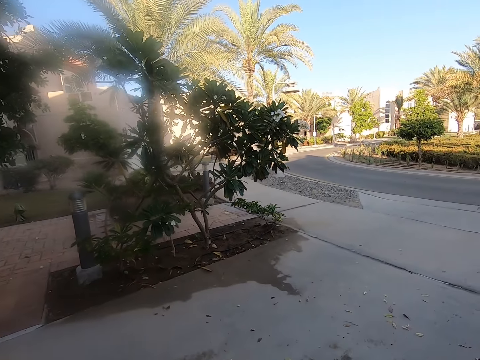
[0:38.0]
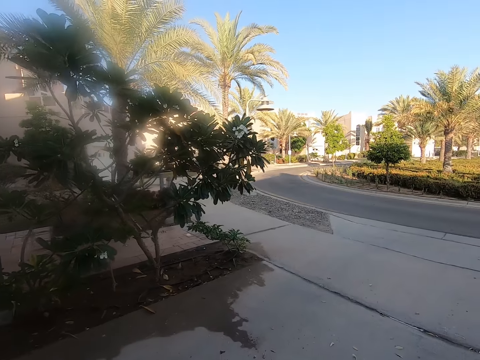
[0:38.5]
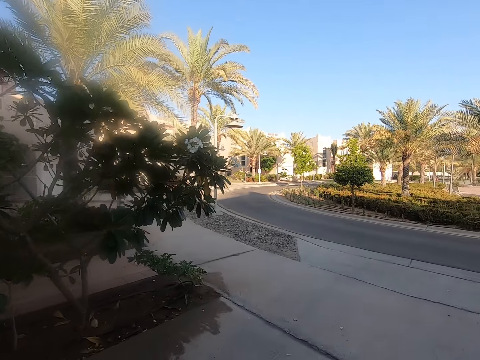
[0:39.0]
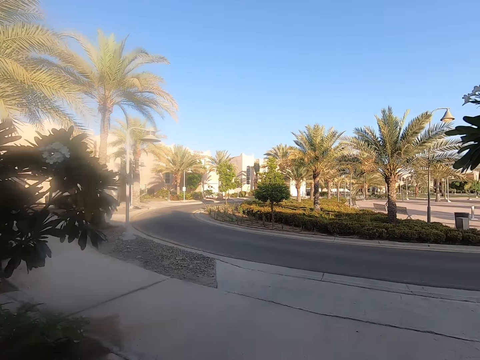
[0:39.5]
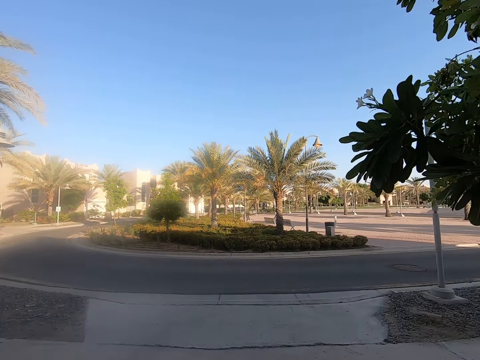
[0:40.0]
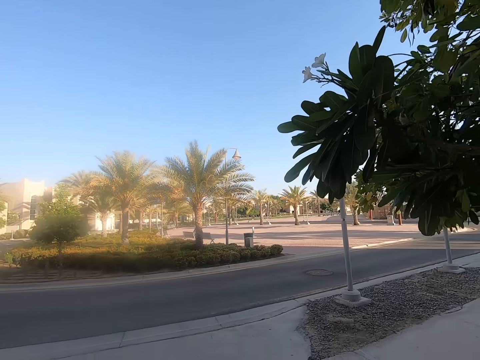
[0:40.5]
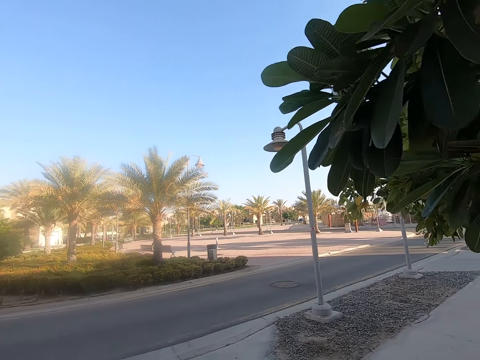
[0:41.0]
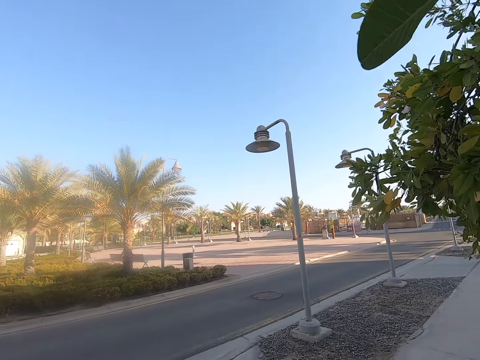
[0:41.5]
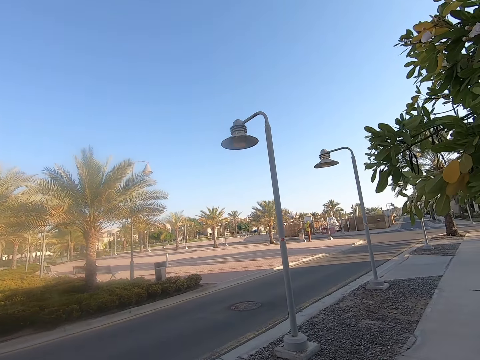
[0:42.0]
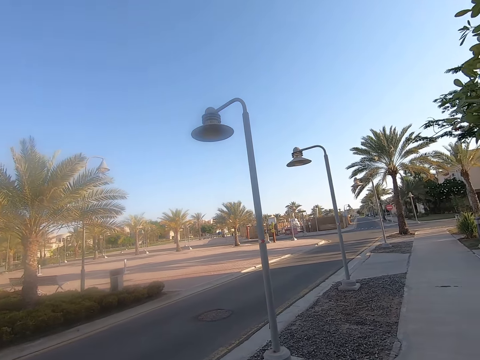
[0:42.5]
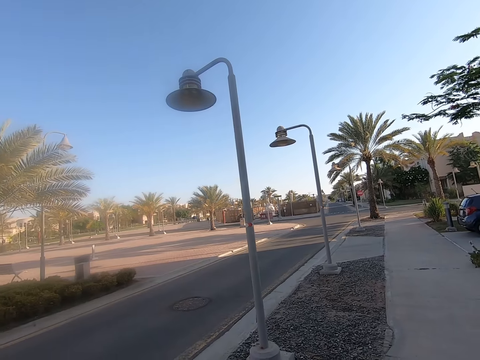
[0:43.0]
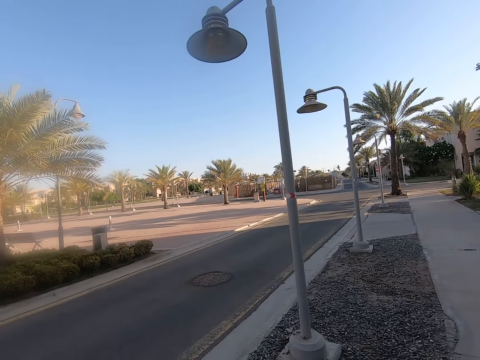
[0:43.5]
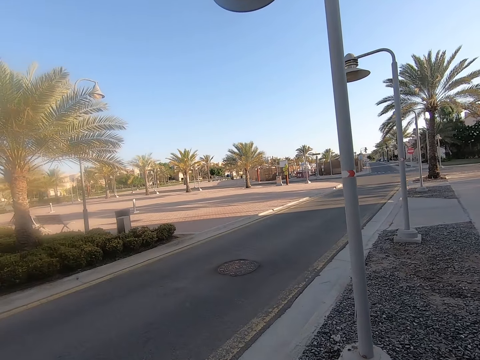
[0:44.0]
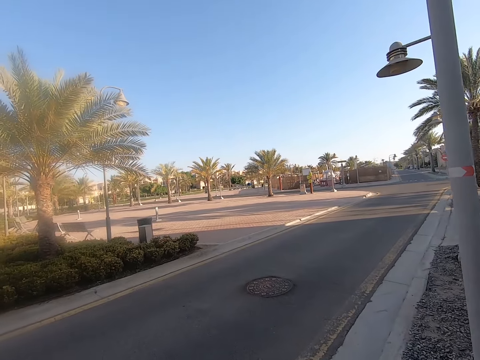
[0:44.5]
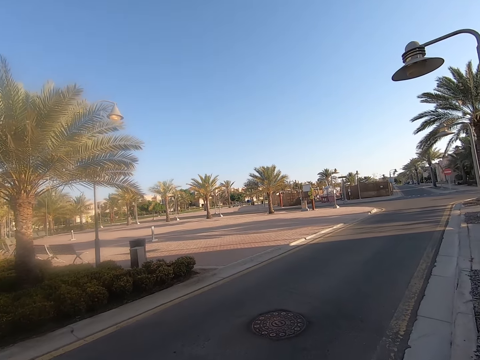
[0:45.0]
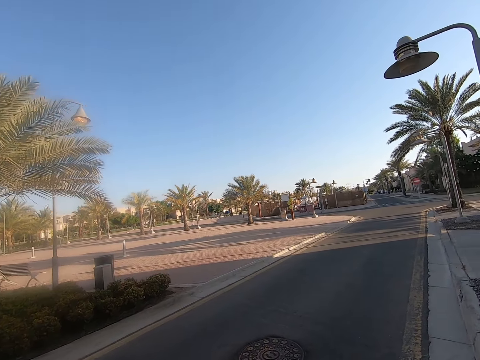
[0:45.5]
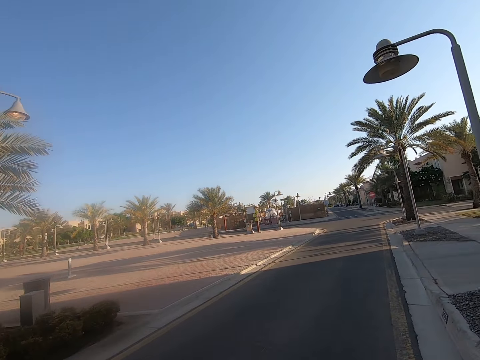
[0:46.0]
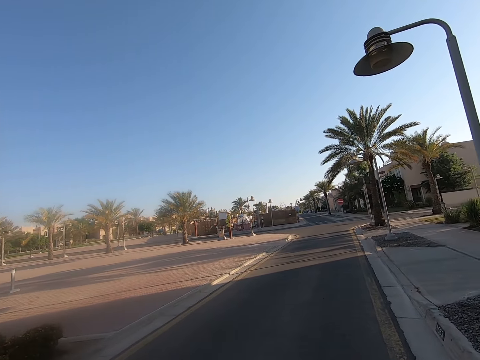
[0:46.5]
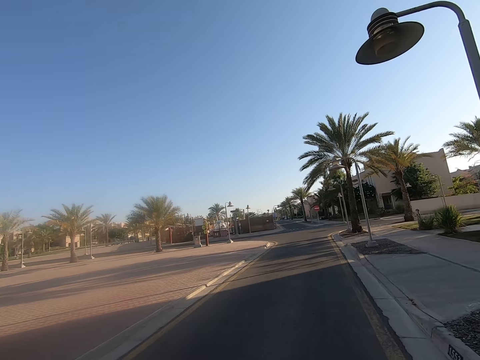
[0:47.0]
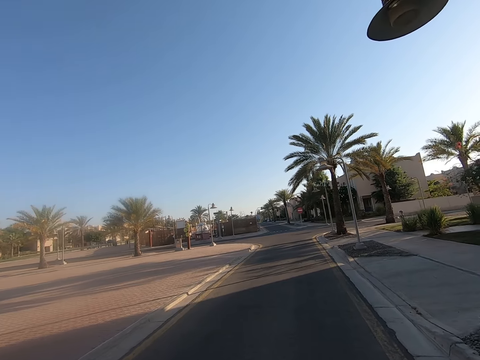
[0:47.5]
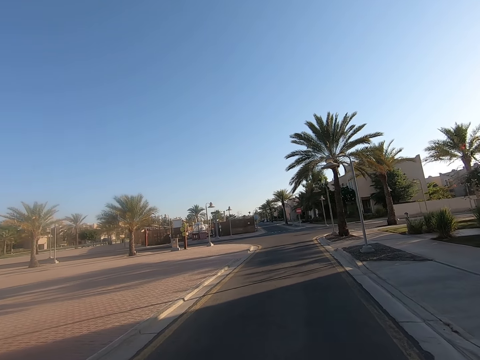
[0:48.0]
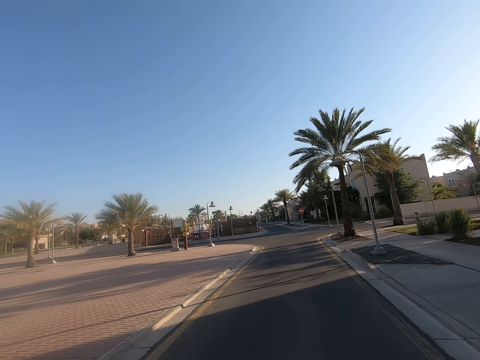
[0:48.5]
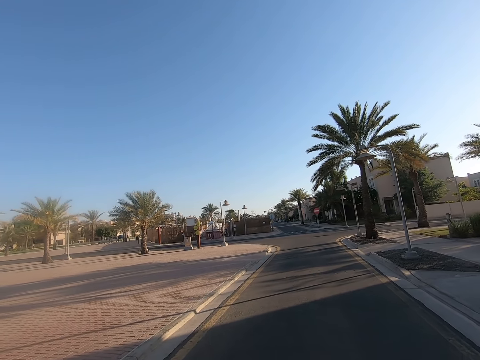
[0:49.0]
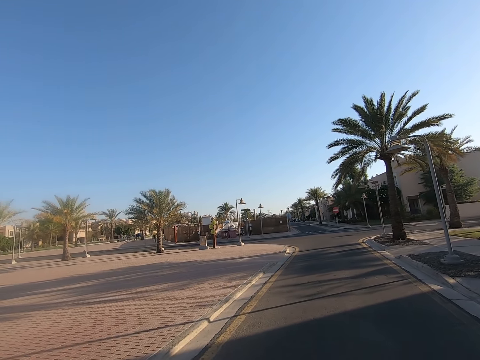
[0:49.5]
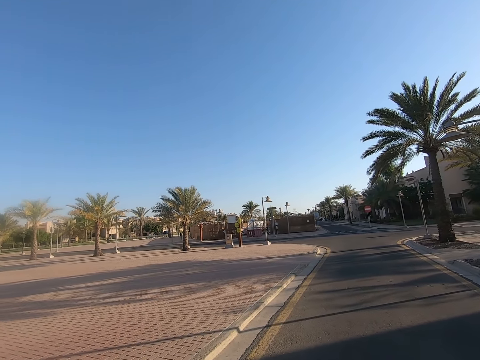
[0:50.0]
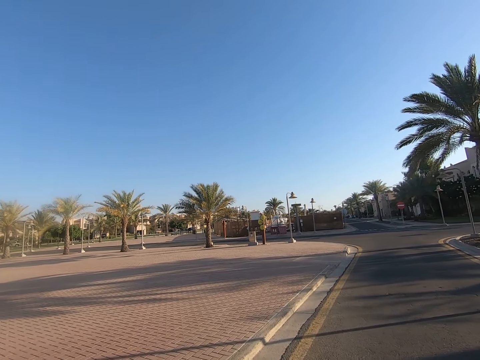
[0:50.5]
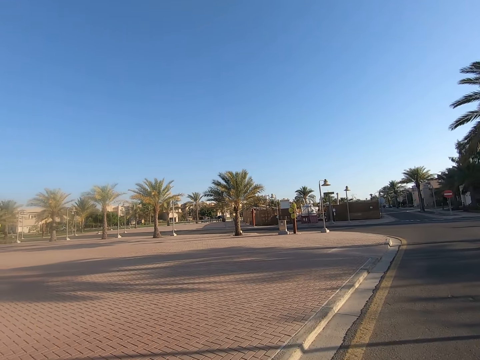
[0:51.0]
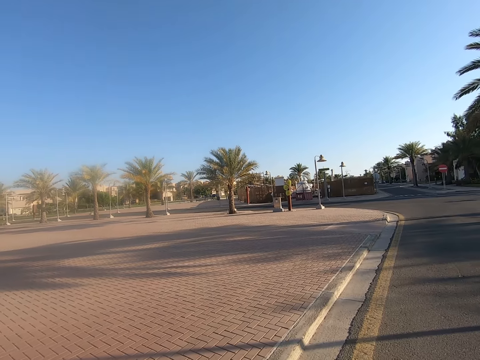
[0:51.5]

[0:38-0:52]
The camera wearer walks on the driveway. They walk on the tarmac road.

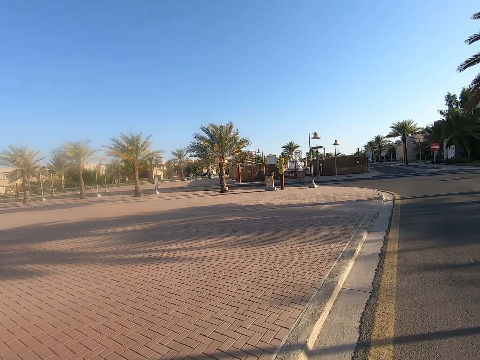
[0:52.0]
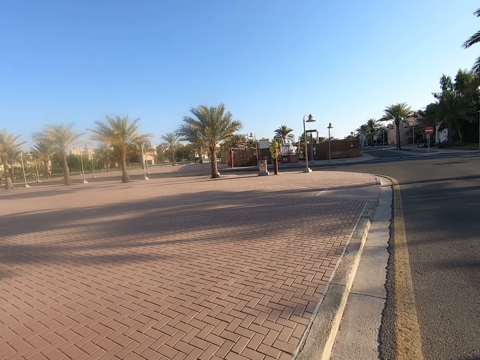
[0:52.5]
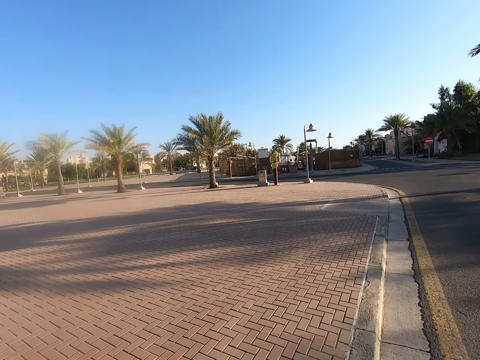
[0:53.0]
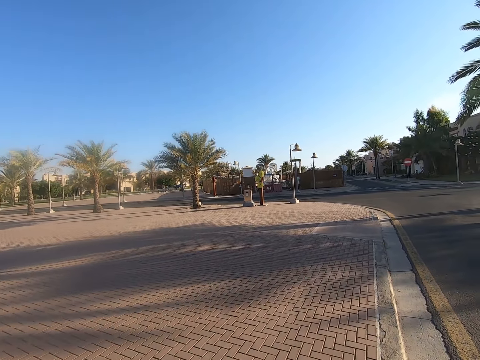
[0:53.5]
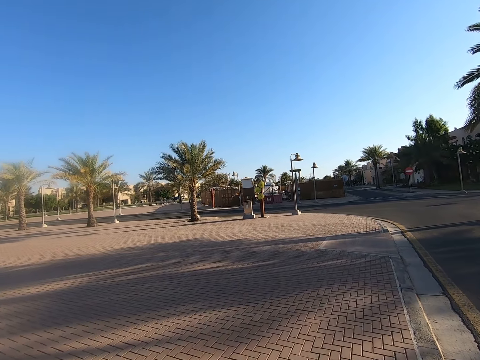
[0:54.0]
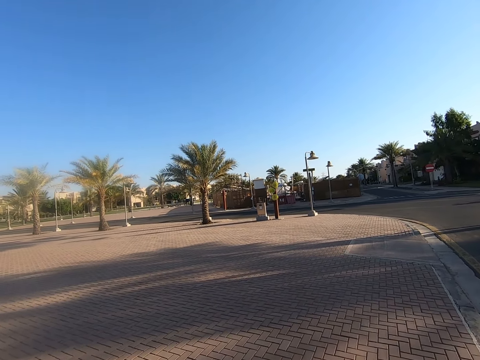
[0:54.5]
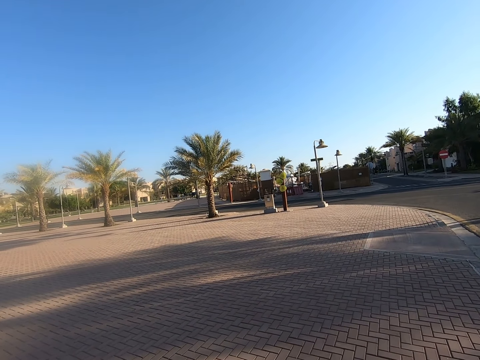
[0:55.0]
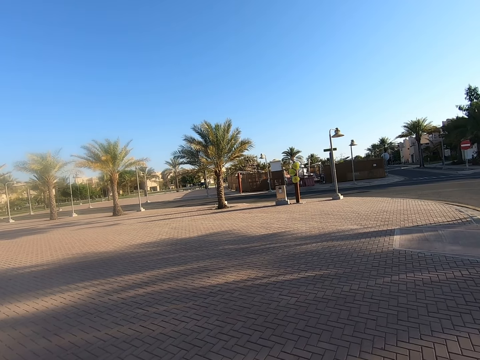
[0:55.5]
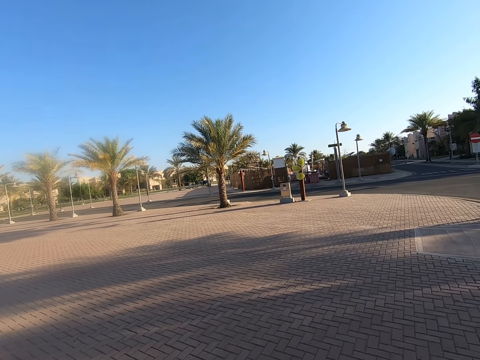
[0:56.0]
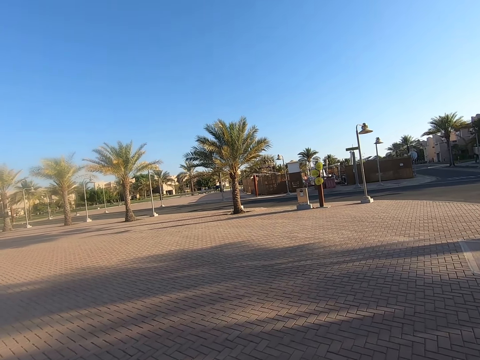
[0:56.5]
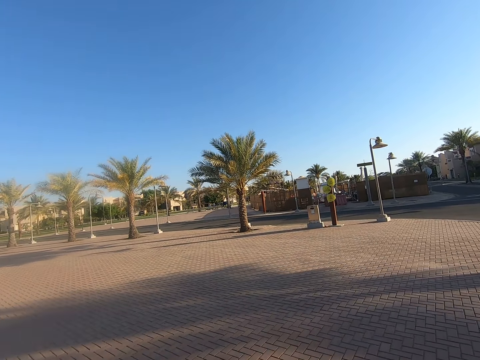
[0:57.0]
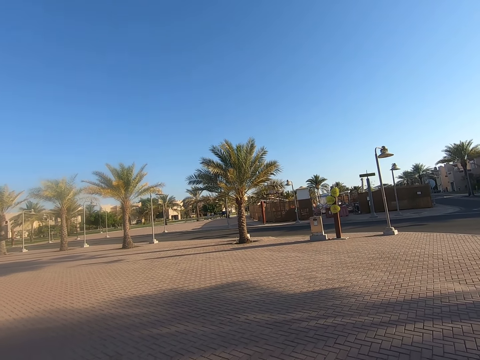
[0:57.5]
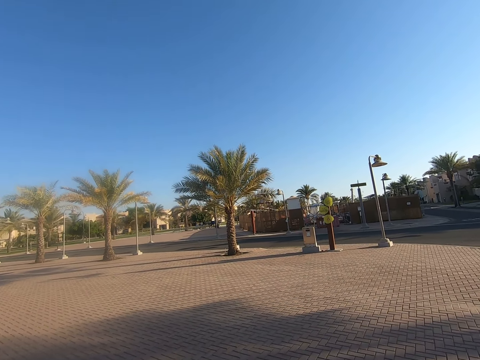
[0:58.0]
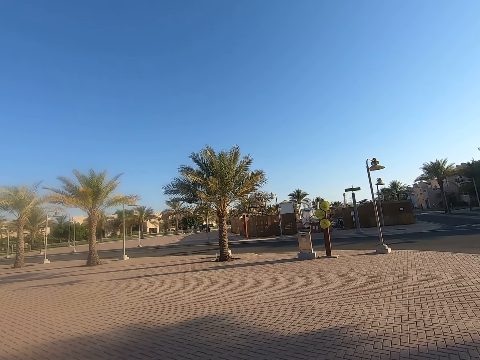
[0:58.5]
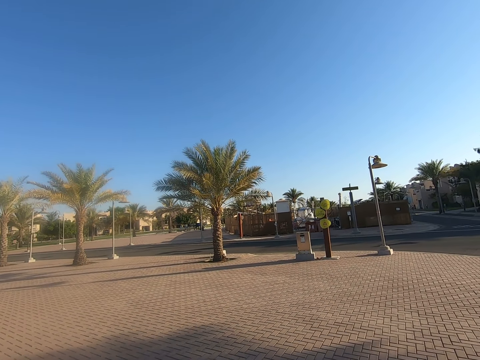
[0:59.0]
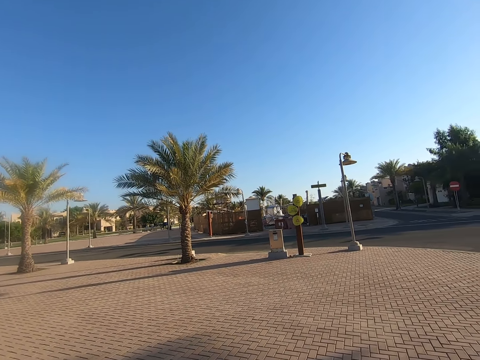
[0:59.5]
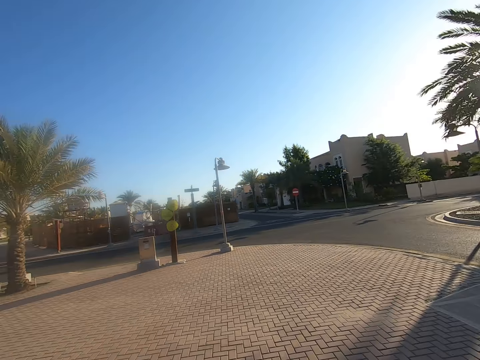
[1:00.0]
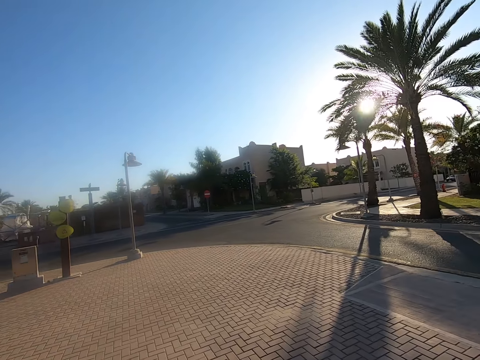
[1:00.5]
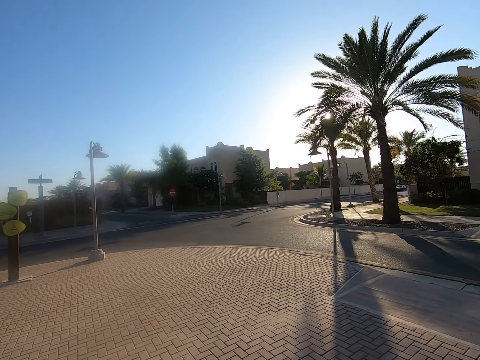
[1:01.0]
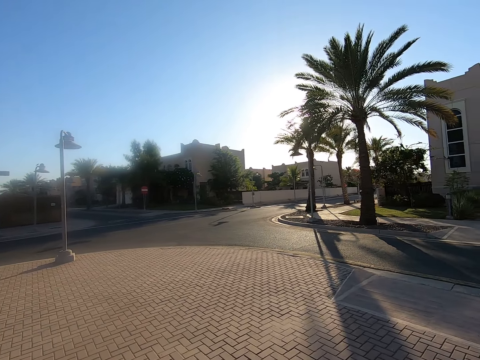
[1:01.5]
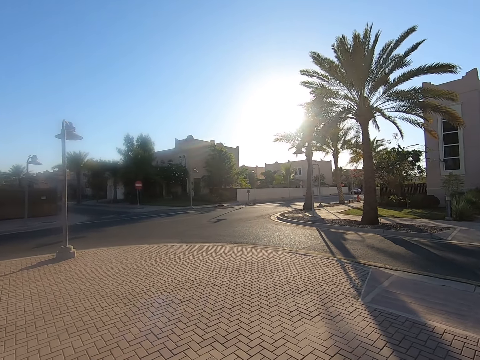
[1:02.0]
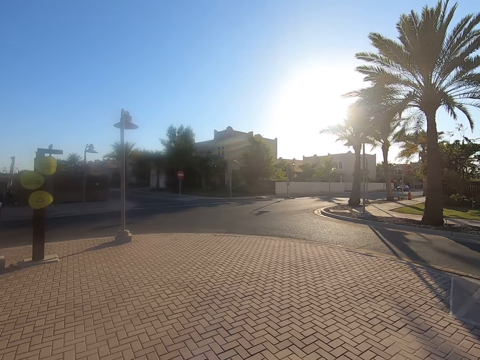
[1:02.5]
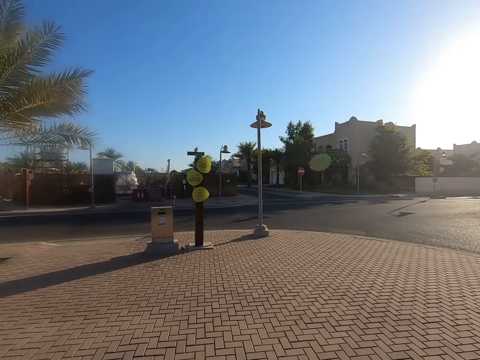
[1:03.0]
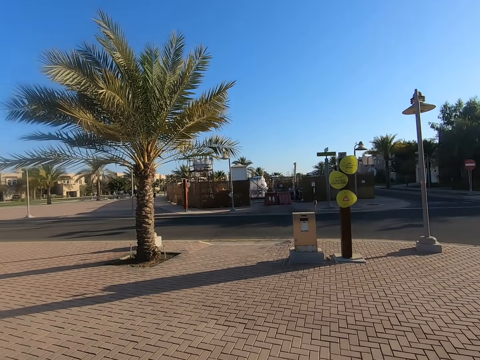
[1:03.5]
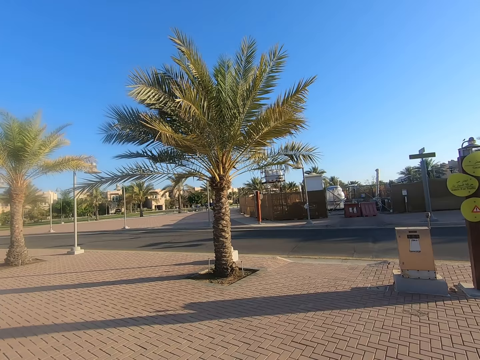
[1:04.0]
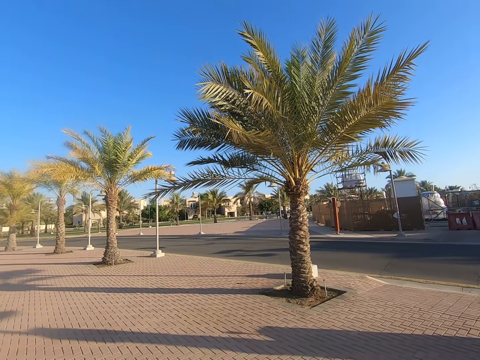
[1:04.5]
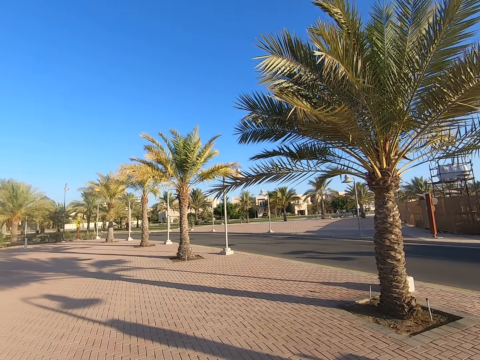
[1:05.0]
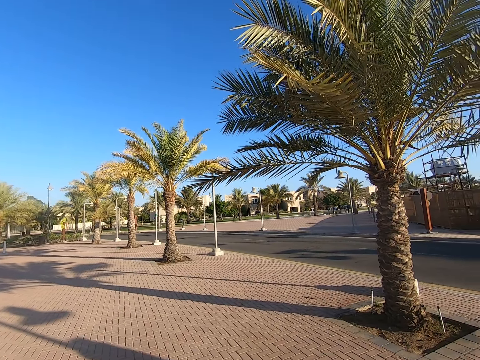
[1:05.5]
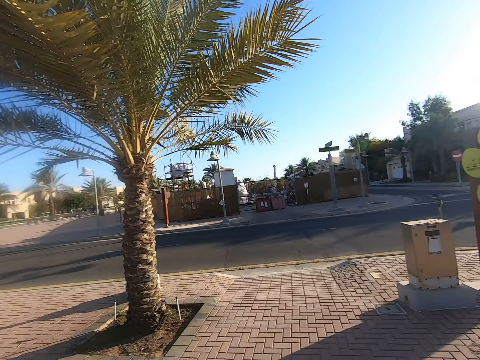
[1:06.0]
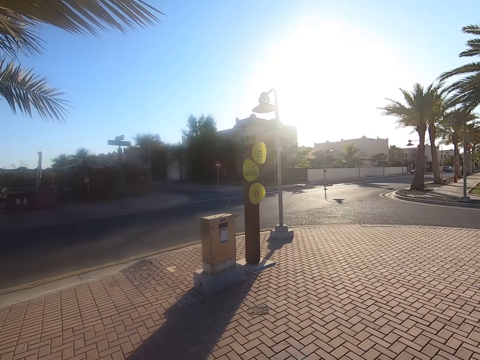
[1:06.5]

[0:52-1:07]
The camera wearer walks on the cabro blocks. They look around the tarmac road.
